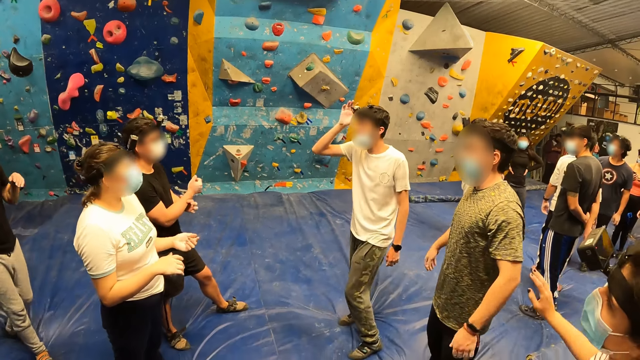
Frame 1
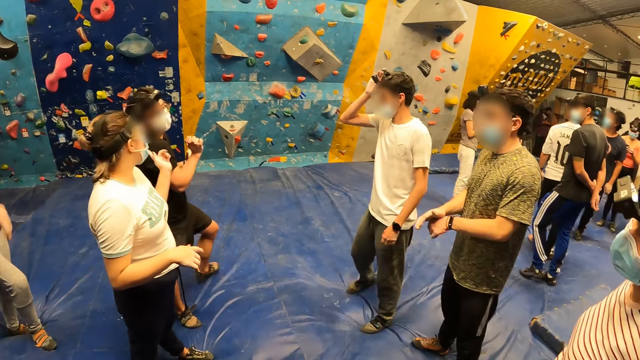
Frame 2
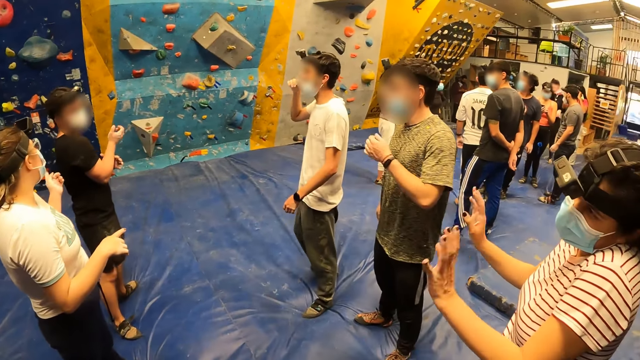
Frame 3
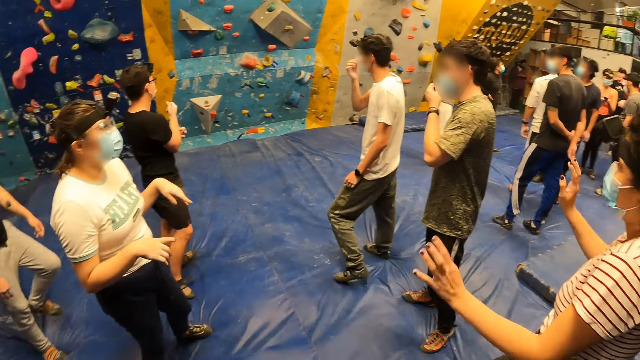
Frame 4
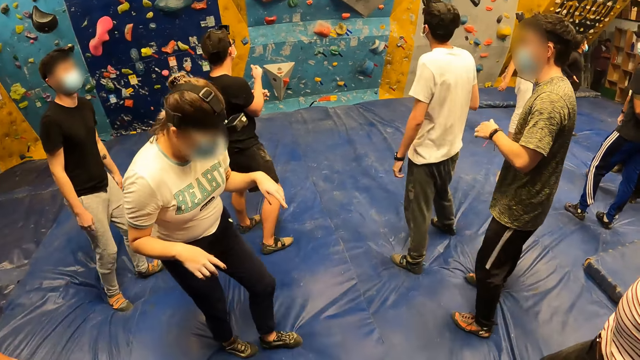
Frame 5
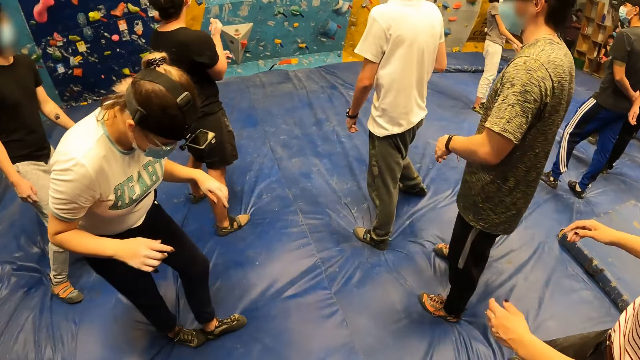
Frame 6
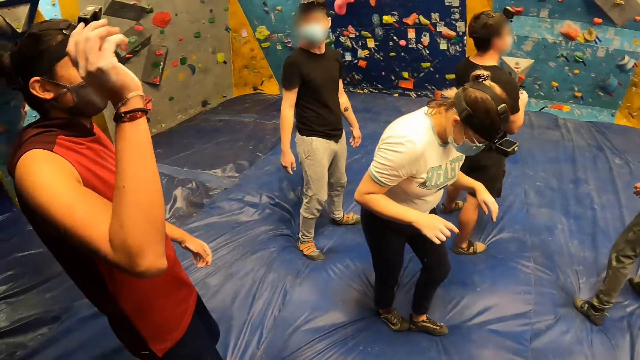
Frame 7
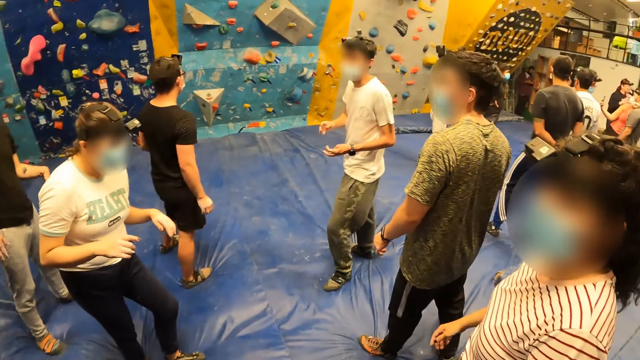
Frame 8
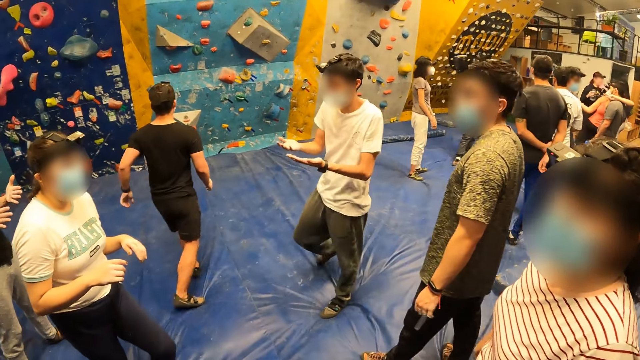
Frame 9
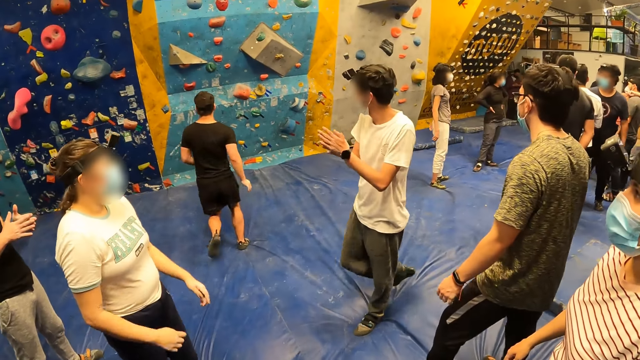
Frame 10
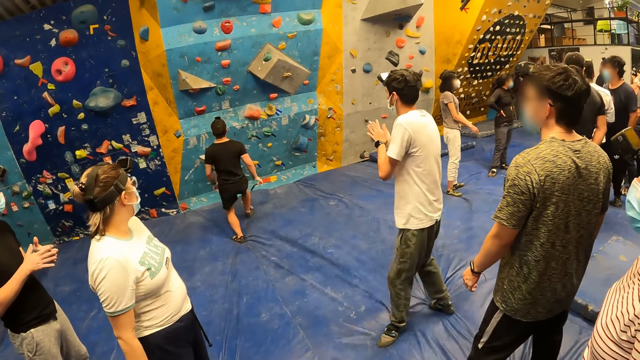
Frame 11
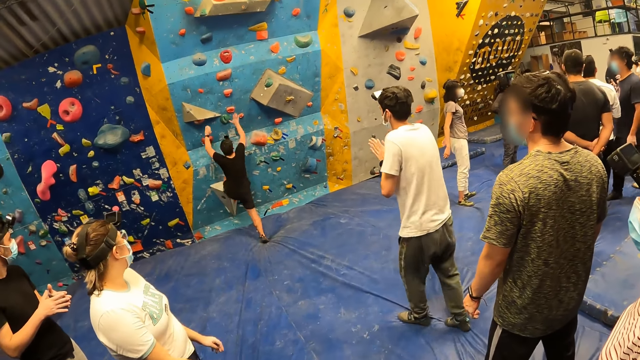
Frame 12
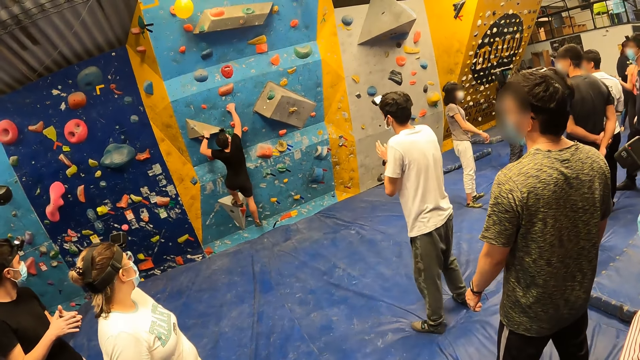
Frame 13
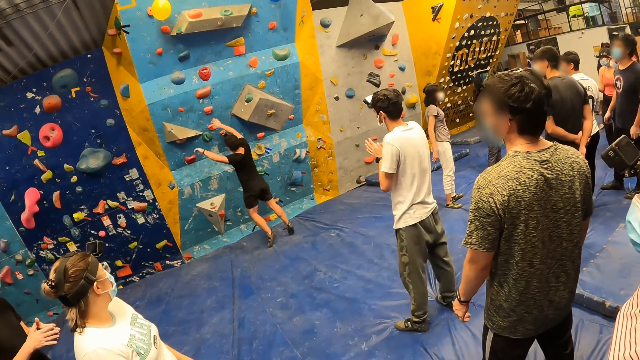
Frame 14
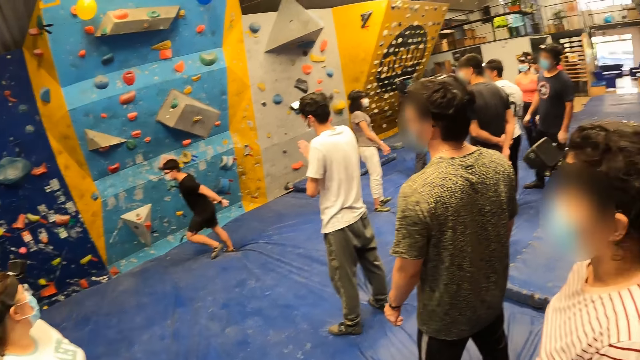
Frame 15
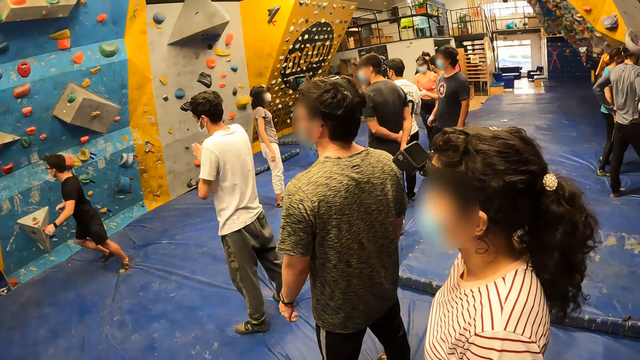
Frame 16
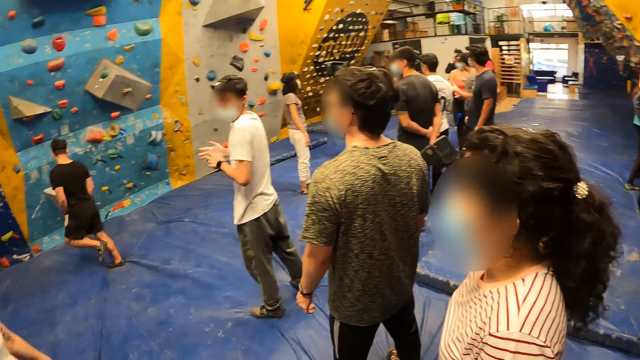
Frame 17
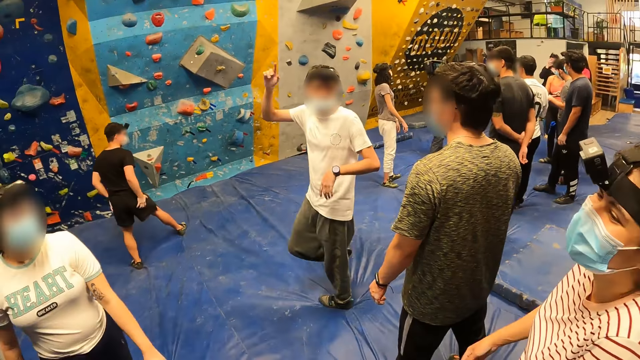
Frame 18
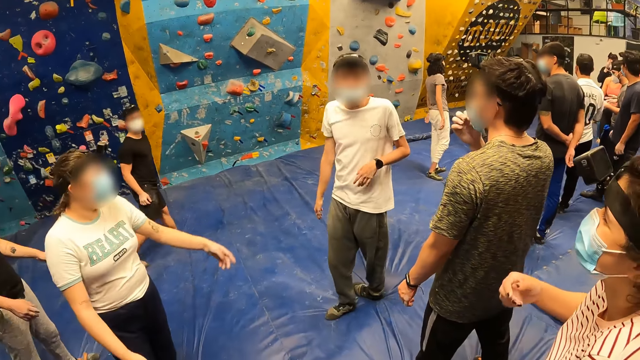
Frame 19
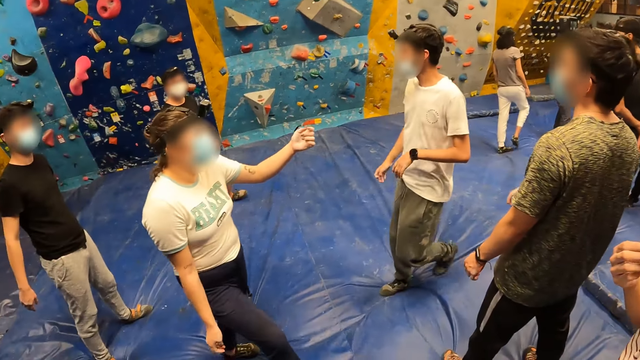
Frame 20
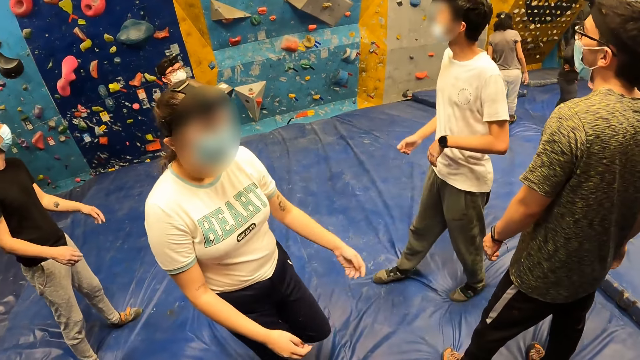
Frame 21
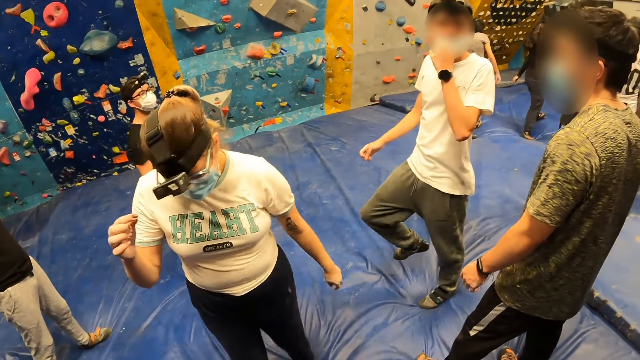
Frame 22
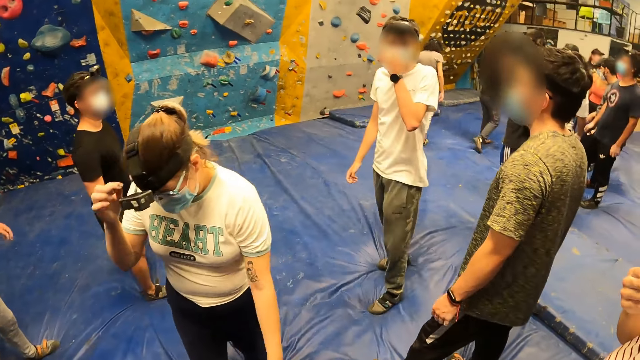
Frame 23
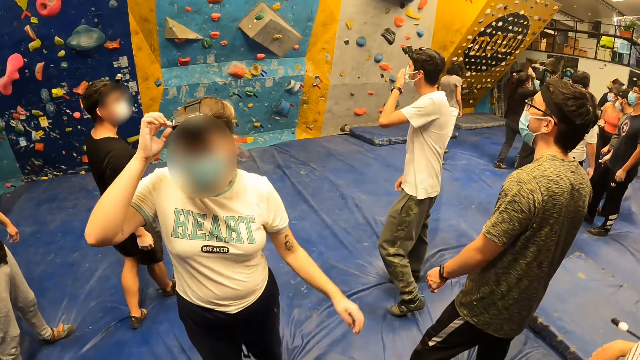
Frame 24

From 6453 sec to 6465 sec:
A man holds the handle. Another man plays. Another man climbs the wall with climbing holds with his hands. The second man jumps off. A woman points.

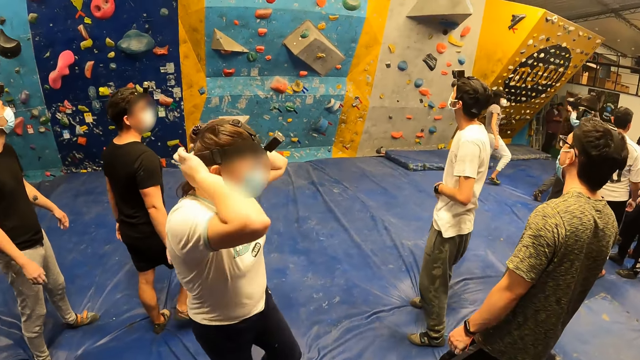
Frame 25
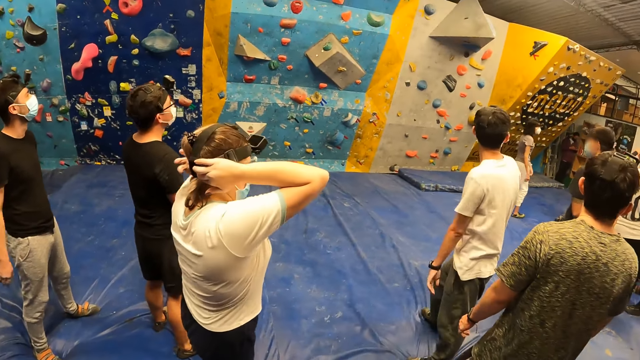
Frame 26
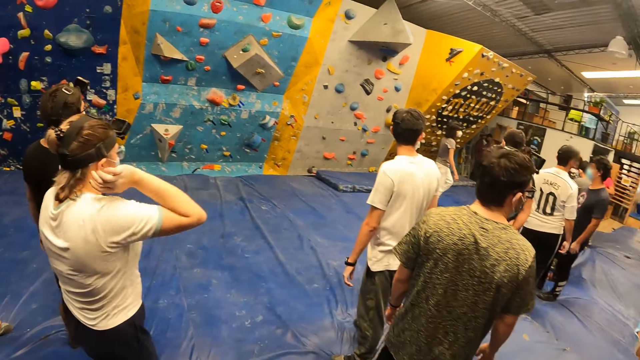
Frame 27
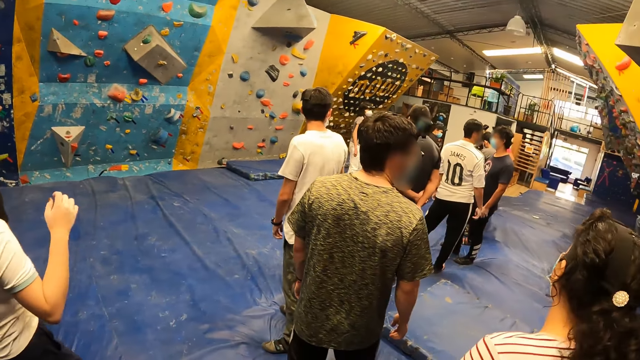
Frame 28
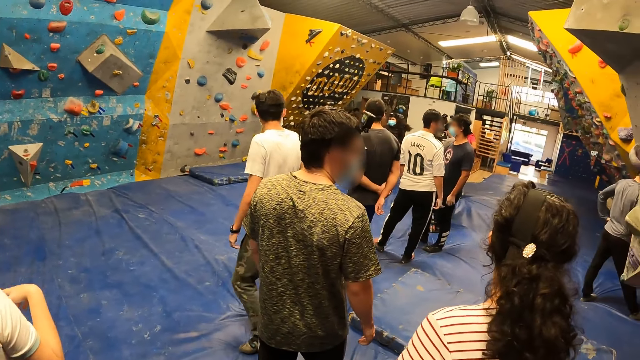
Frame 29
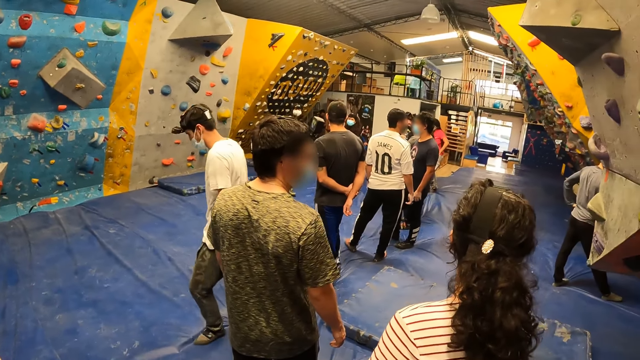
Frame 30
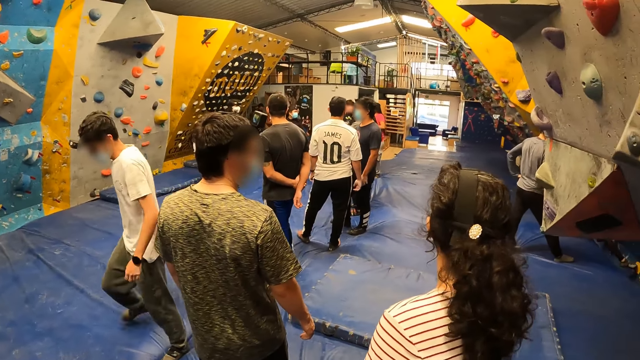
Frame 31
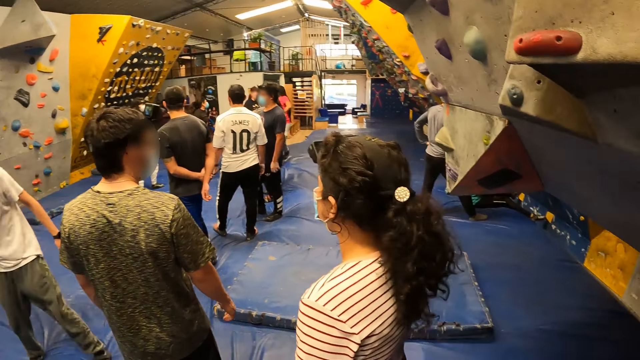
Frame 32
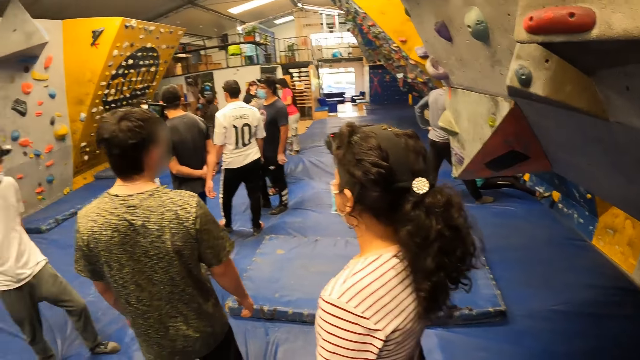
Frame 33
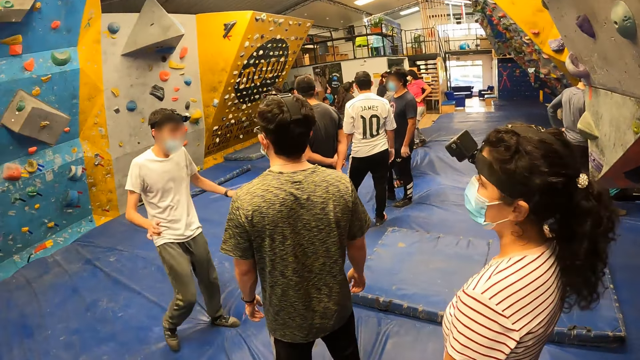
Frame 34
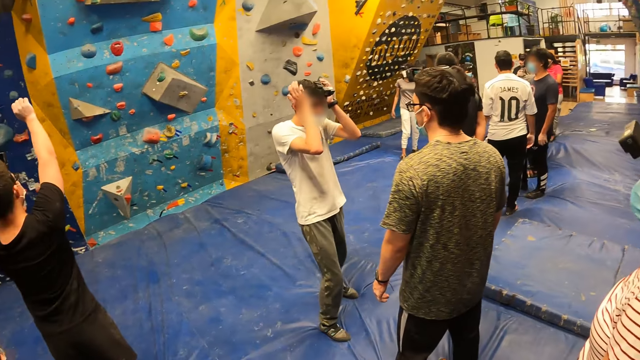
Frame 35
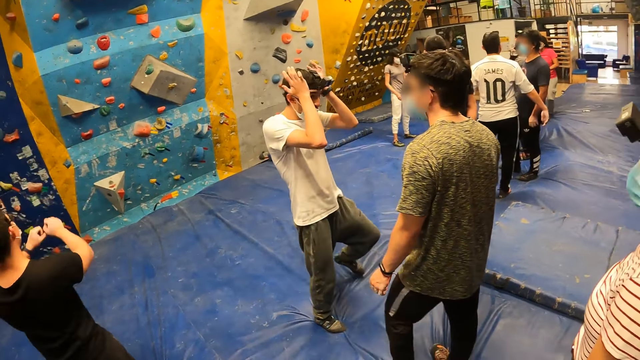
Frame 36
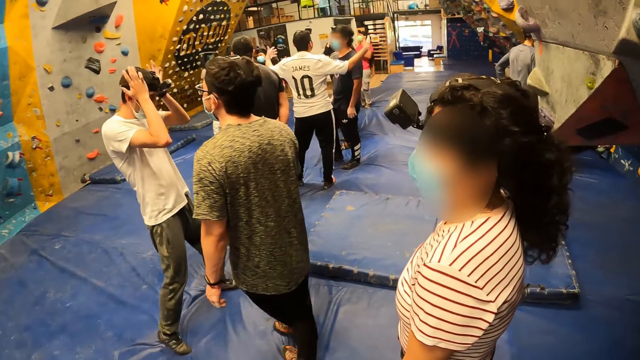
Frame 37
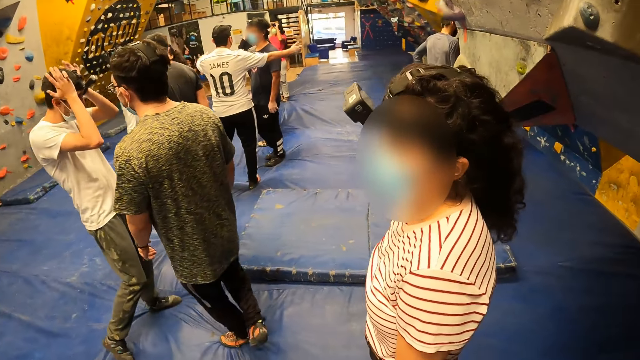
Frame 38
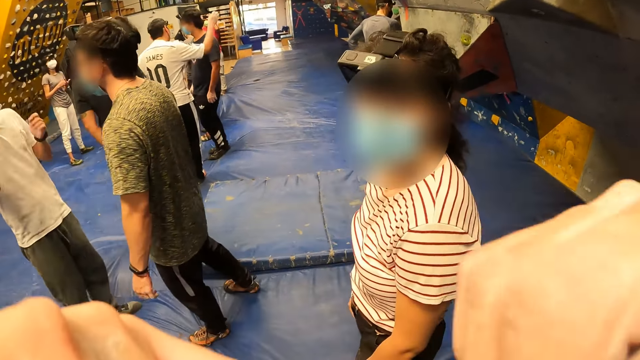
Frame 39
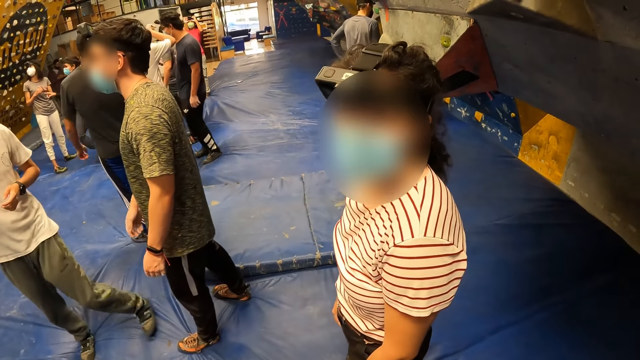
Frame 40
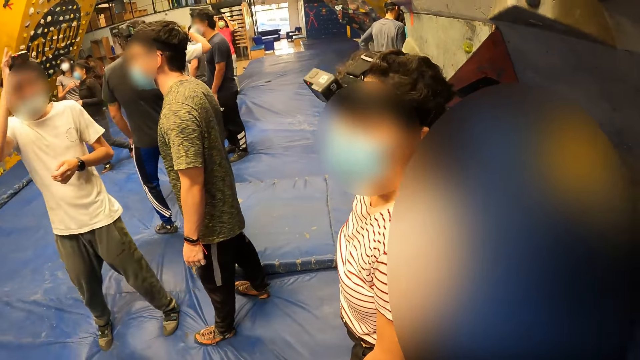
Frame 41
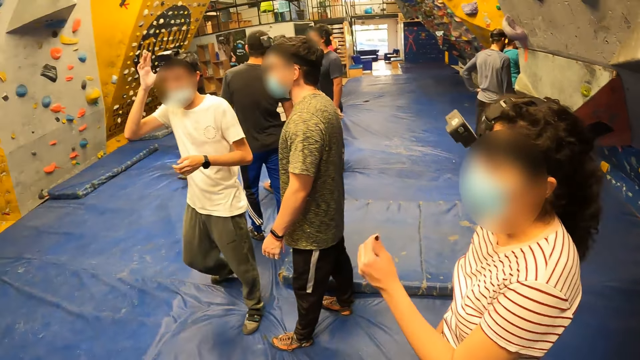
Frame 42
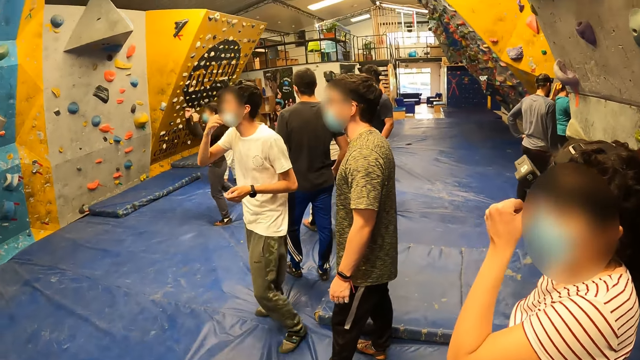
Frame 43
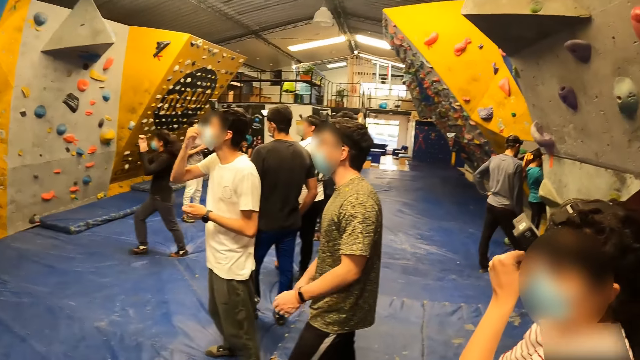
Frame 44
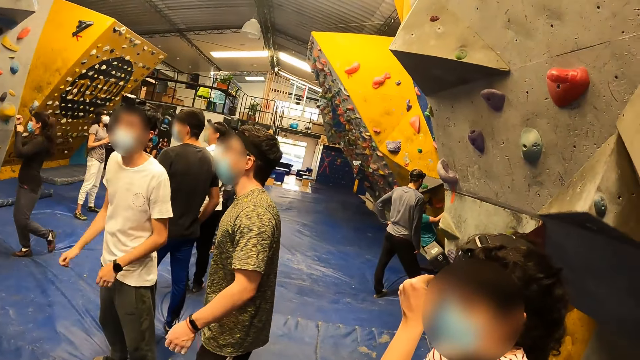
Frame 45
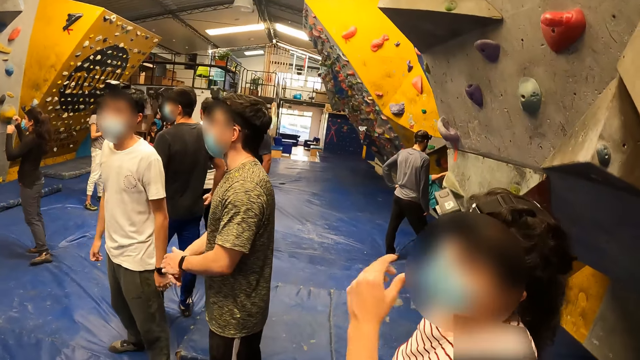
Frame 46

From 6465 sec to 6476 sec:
A man holds turns. Another man holds the camera. The camera wearer interacts with a woman. They raise hands.
